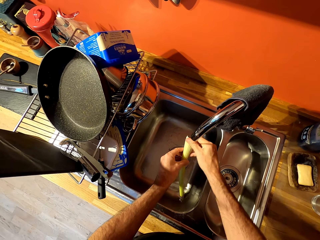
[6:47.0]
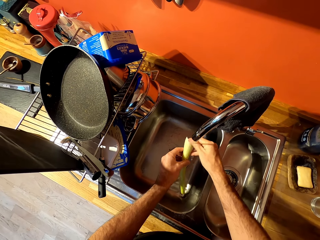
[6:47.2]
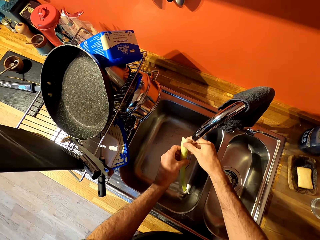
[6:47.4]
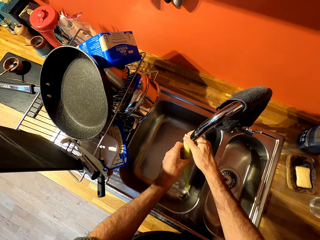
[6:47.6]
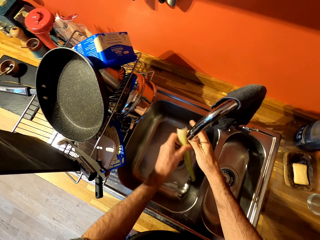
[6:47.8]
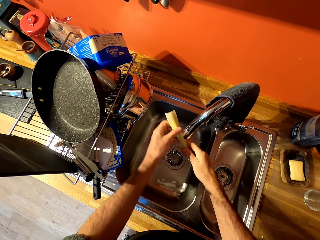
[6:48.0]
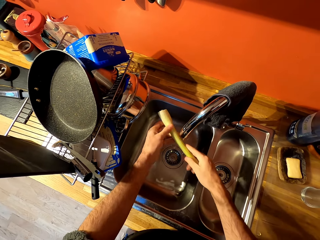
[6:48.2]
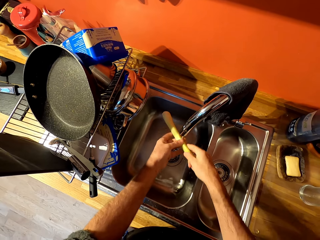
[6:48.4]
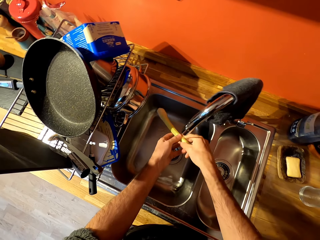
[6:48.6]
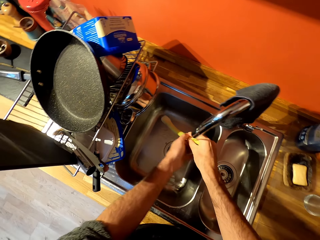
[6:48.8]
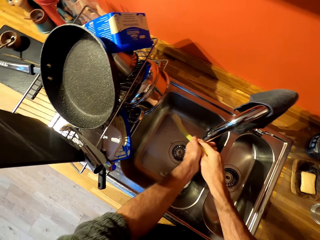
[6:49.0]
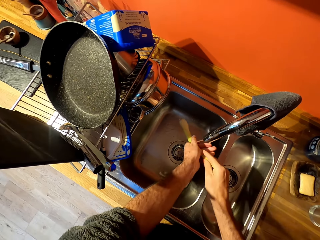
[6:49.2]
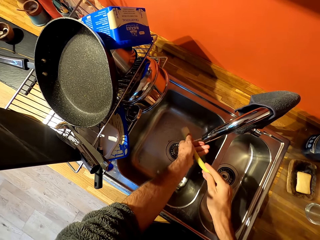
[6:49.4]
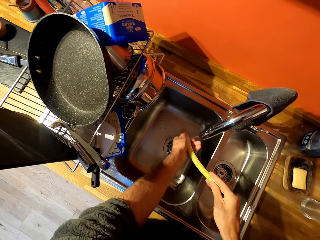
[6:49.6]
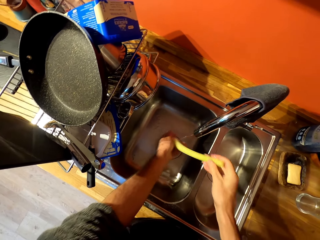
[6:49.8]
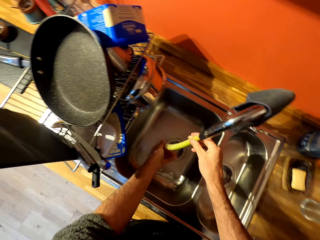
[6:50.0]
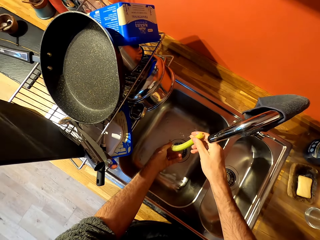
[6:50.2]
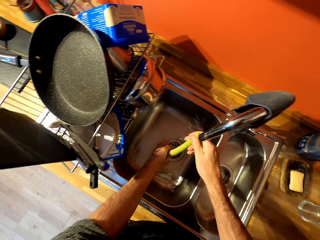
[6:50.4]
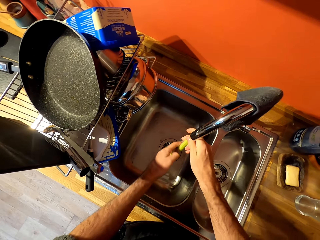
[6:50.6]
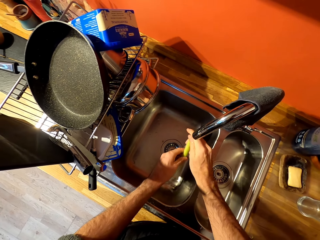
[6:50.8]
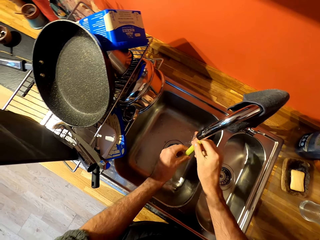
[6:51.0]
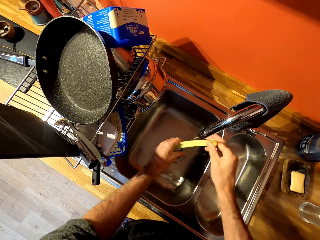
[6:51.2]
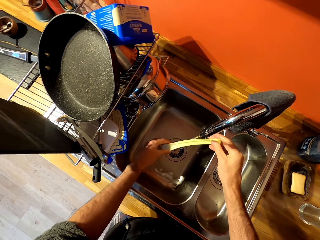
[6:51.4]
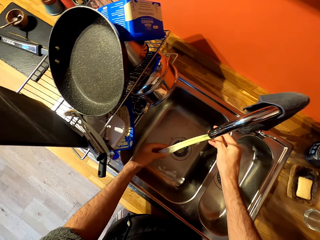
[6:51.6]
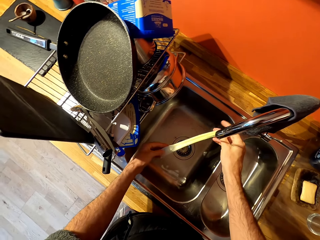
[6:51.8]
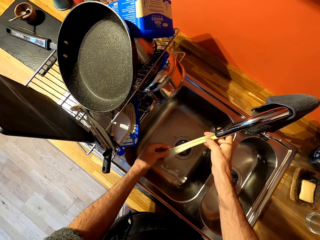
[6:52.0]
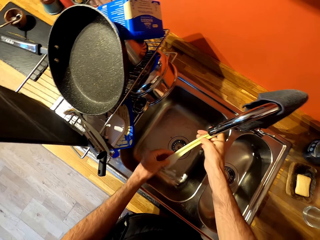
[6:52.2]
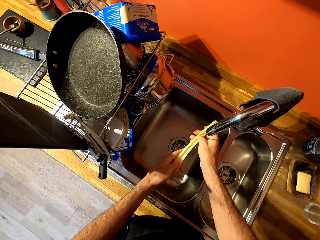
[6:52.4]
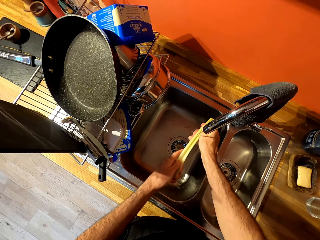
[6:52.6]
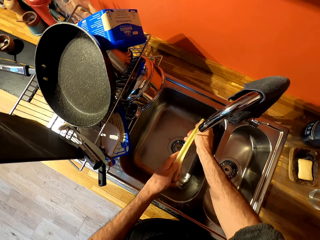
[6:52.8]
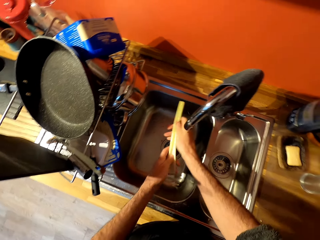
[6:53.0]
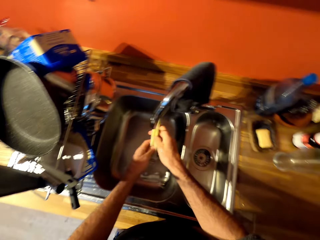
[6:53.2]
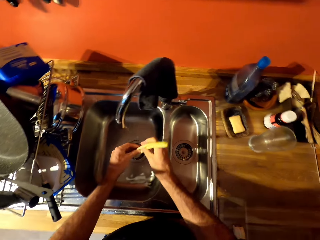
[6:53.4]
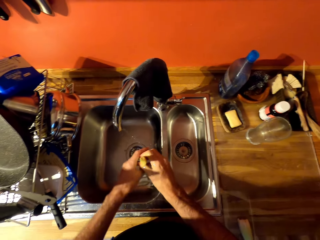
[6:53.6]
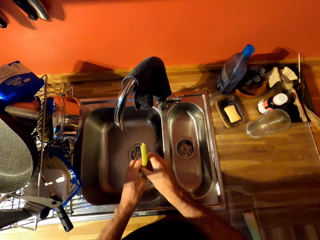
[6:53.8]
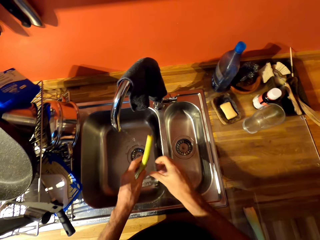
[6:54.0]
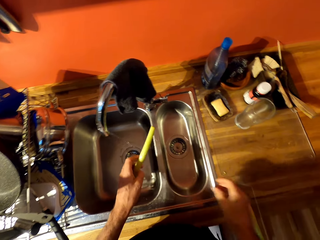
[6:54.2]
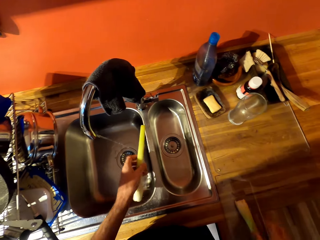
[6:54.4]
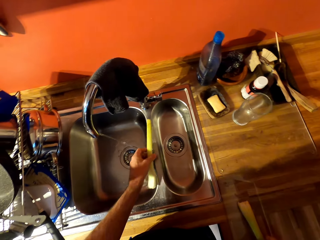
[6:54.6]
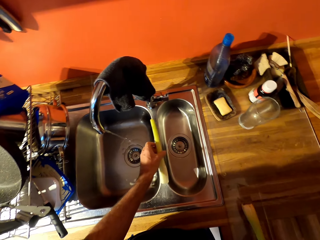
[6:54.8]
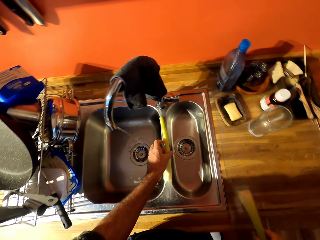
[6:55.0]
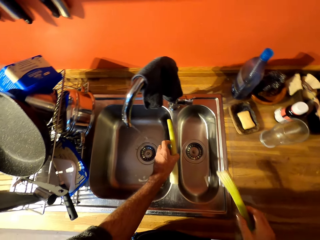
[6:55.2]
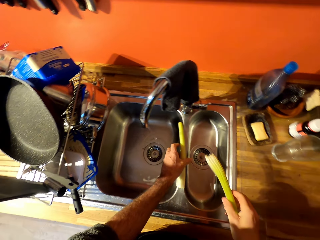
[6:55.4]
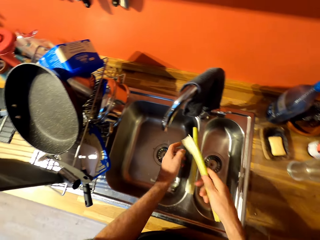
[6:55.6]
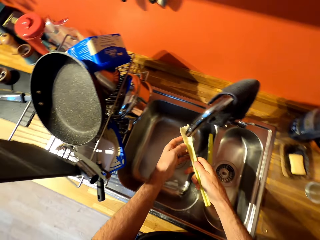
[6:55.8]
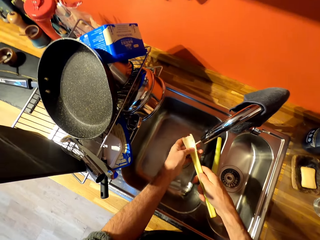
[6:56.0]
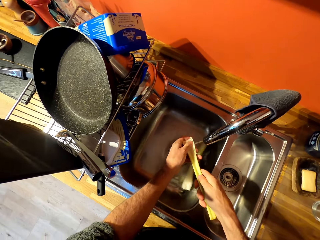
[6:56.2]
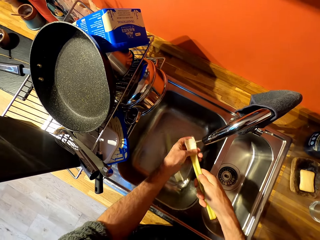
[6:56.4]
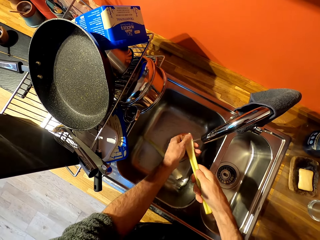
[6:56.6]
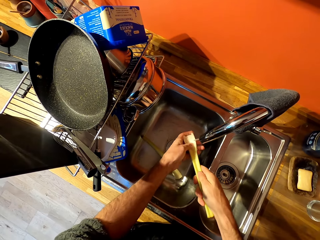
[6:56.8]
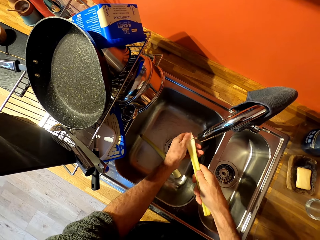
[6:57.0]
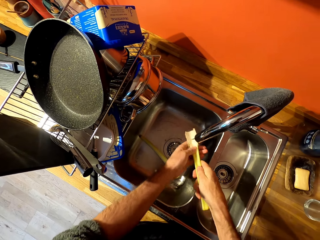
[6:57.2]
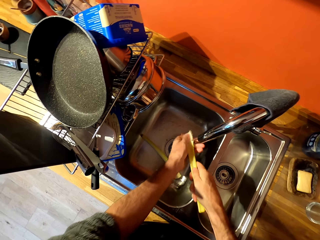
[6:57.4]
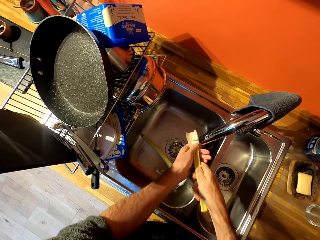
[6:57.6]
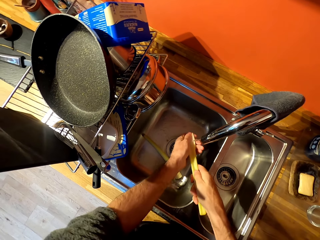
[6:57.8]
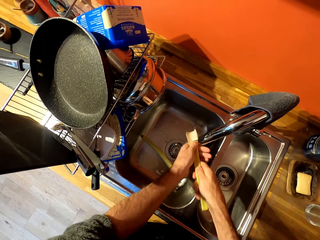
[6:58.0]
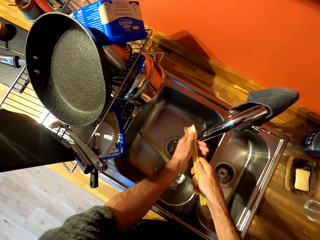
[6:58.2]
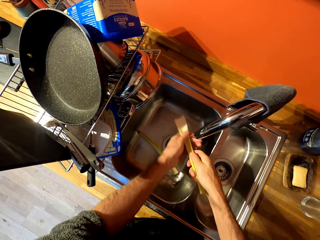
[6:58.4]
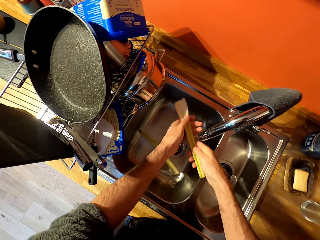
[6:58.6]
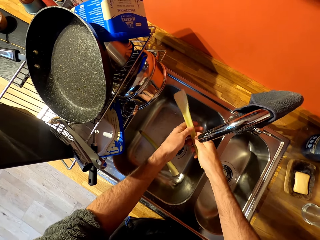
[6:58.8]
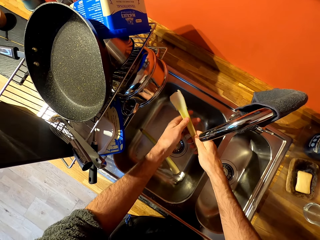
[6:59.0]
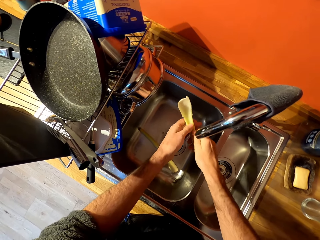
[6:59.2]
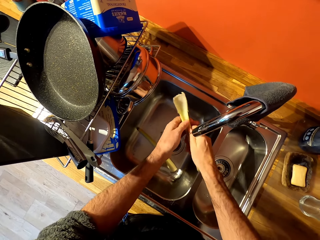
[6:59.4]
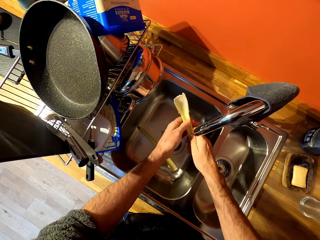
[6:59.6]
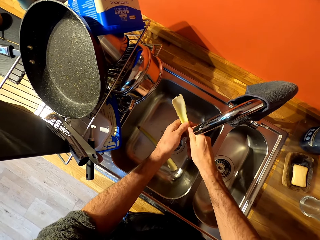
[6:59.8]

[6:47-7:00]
The camera wearer takes the other leek. They clean the leek.

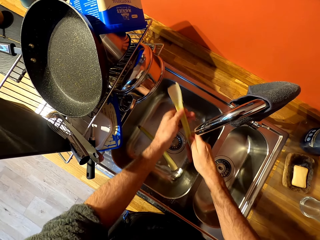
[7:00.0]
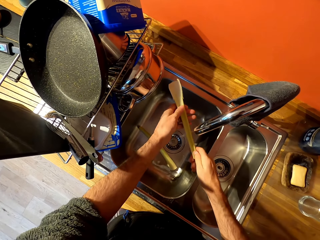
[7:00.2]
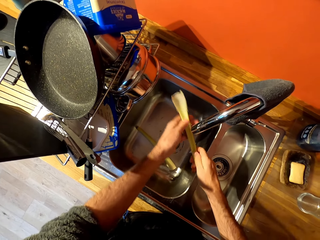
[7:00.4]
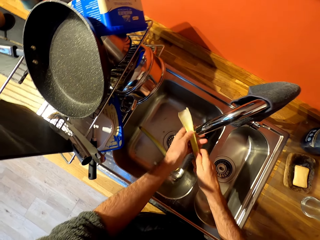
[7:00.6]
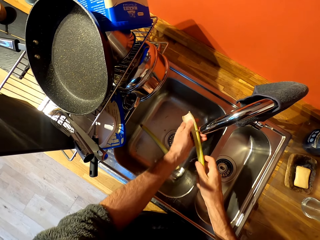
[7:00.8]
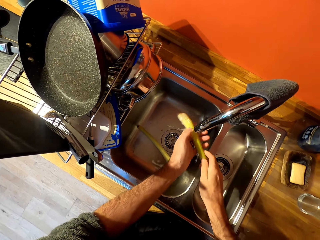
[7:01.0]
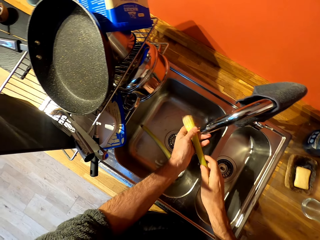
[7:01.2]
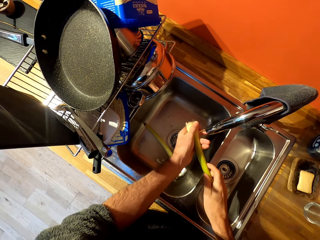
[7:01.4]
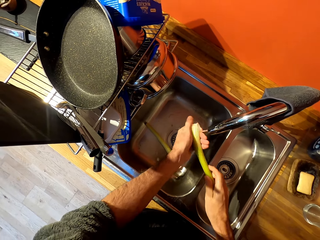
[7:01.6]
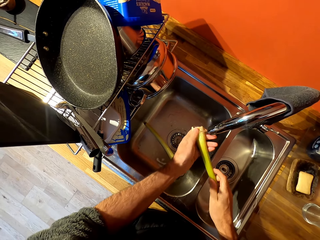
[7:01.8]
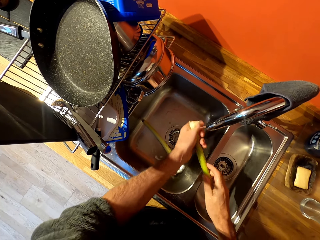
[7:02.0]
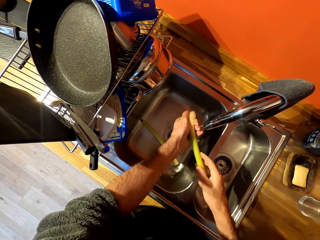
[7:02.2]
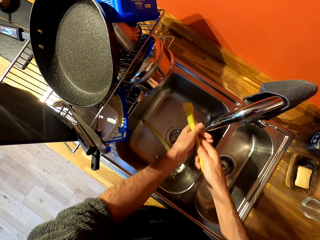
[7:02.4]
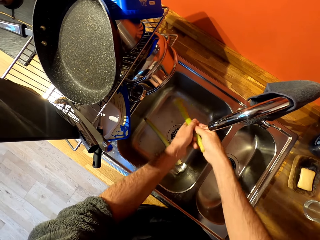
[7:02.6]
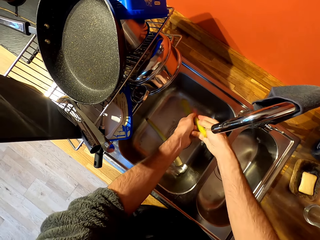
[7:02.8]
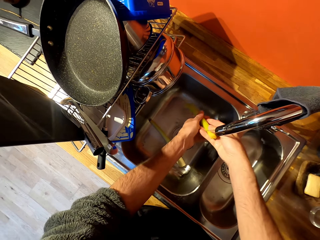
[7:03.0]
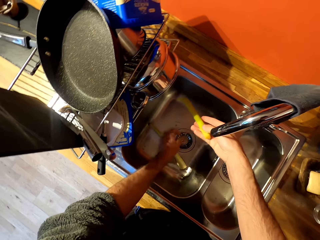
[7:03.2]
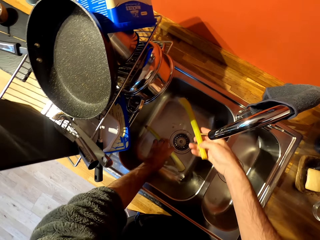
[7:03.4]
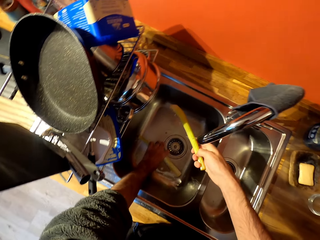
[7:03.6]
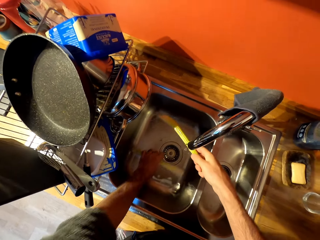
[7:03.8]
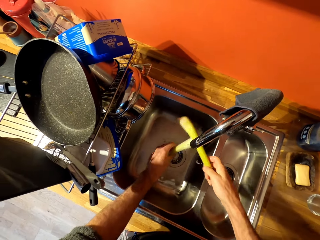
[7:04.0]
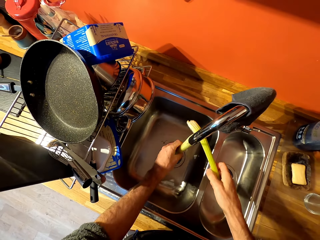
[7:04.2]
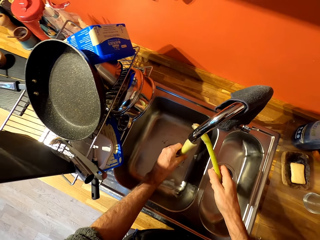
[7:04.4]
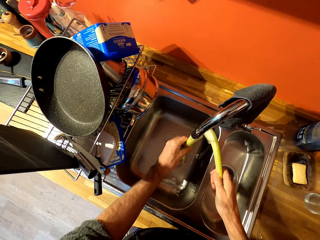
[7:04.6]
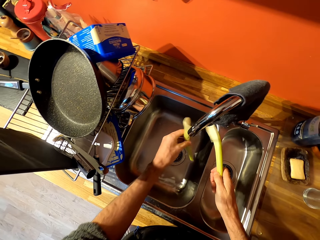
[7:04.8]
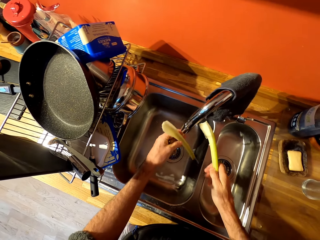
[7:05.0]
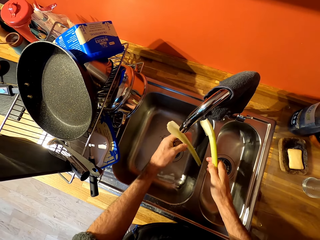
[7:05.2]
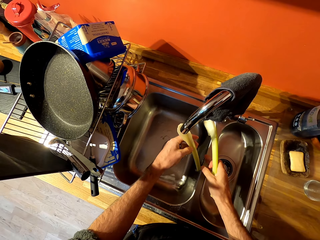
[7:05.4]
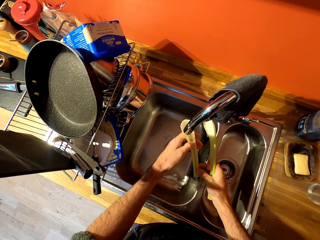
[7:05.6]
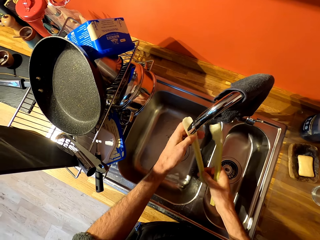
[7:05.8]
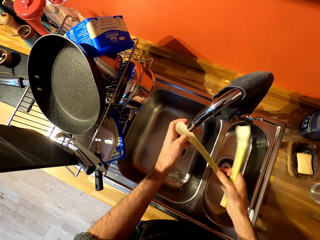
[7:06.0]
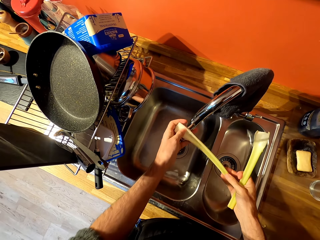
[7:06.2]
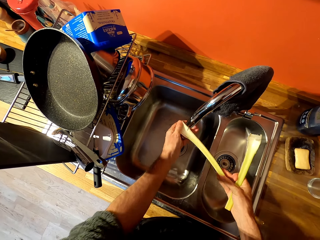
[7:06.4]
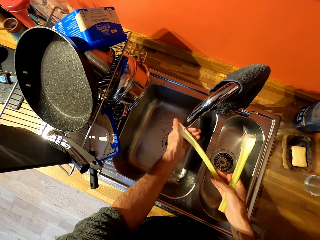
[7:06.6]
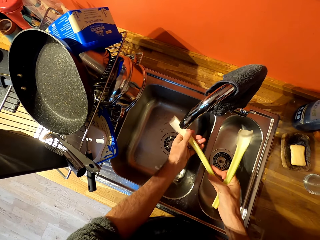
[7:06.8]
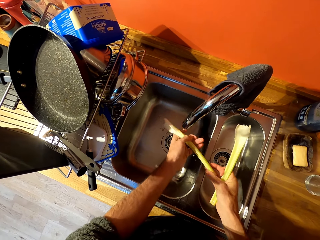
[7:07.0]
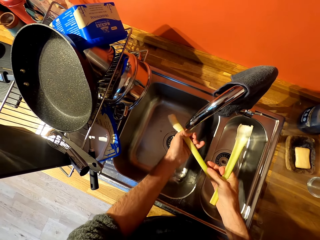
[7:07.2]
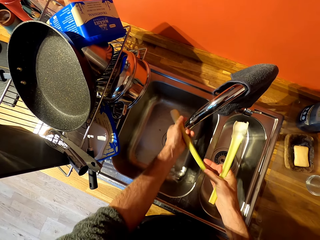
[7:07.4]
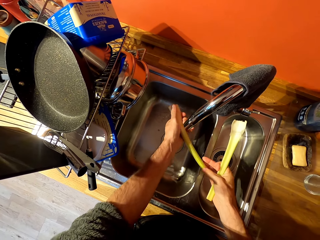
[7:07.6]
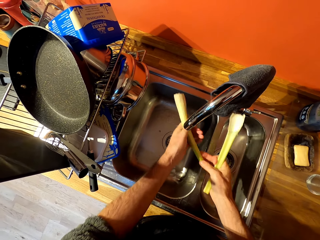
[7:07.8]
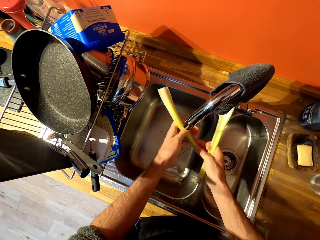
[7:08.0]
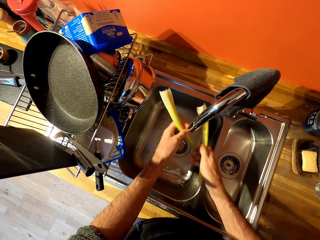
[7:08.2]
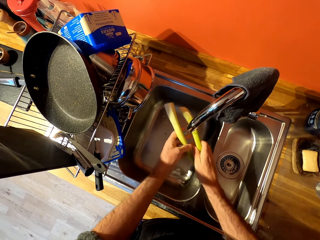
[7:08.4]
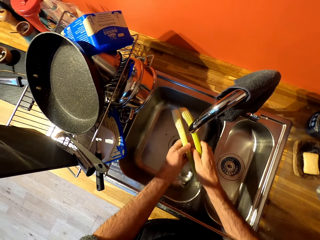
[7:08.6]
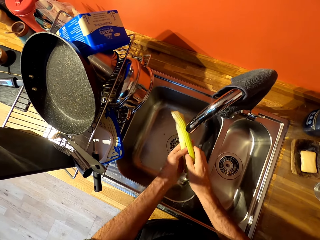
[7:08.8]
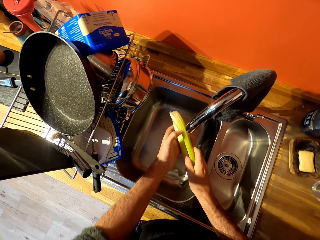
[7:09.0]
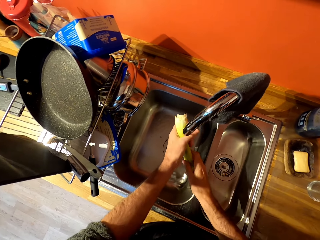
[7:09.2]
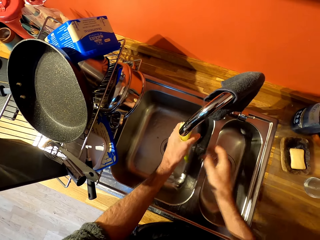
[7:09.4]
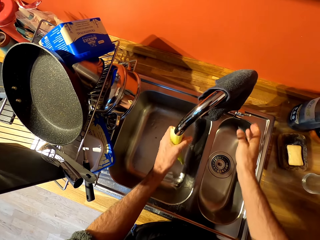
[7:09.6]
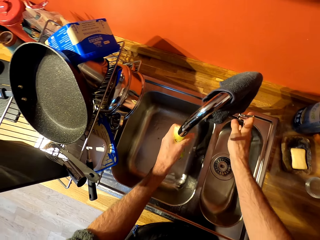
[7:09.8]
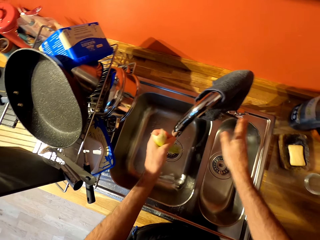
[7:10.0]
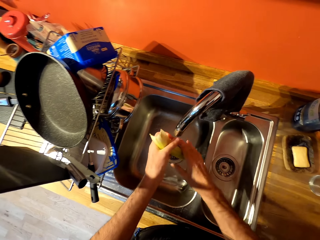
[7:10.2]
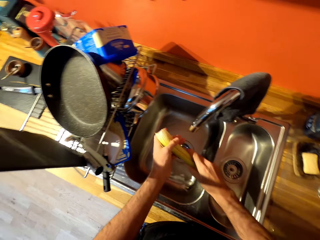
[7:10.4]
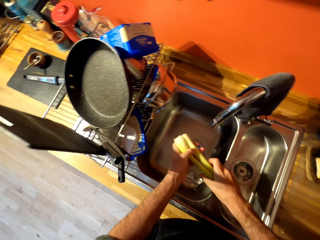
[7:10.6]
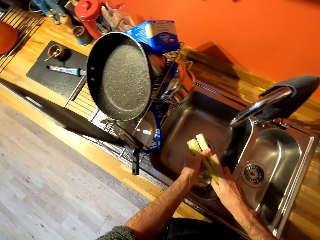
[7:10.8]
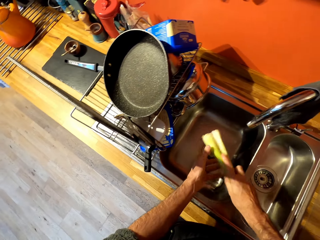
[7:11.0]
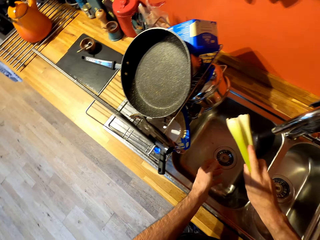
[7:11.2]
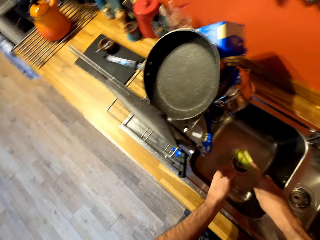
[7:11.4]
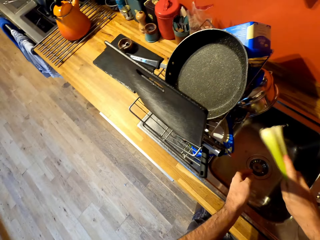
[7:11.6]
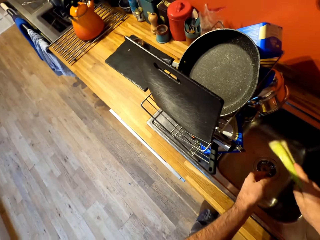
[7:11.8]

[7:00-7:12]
The camera wearer closes the tap.
